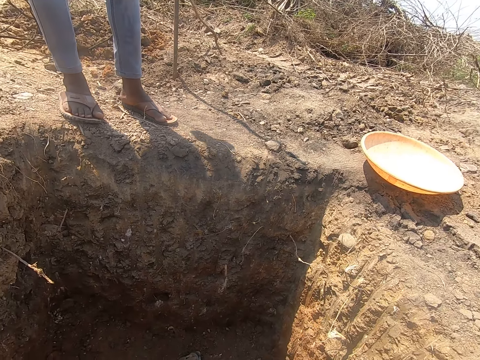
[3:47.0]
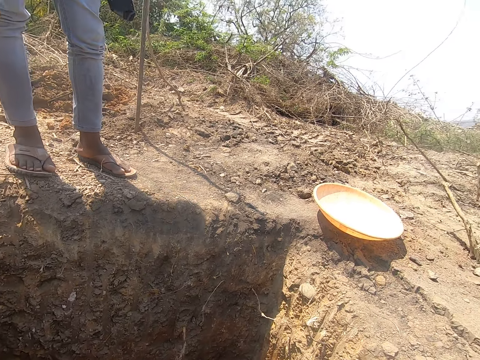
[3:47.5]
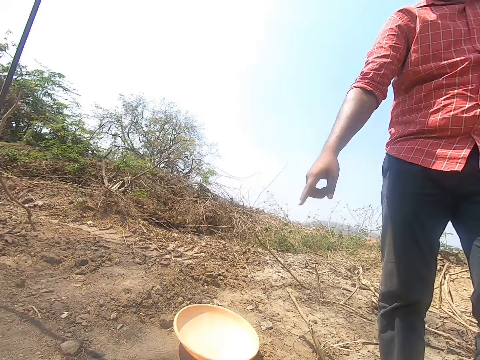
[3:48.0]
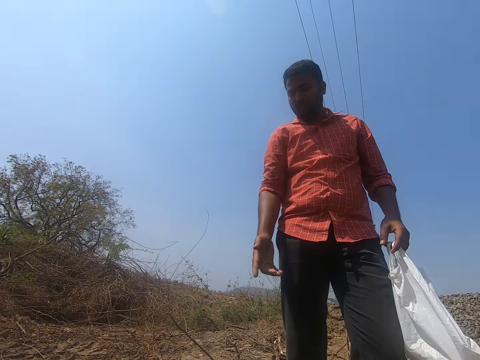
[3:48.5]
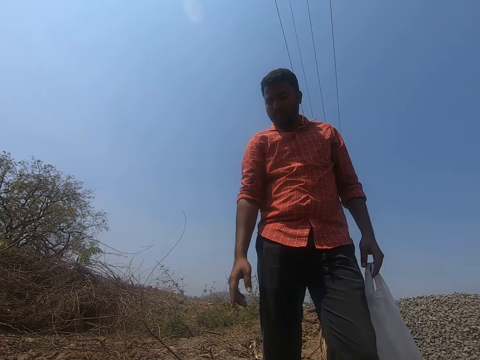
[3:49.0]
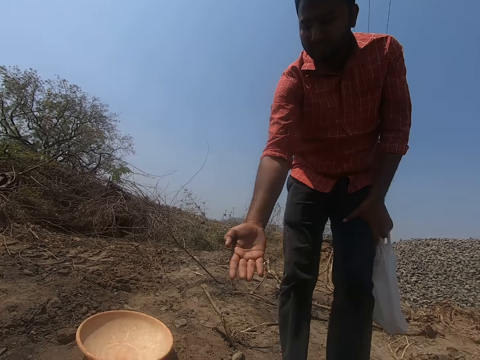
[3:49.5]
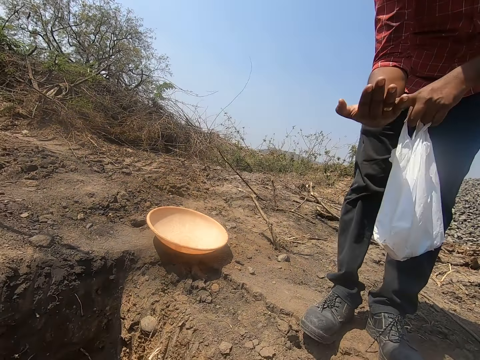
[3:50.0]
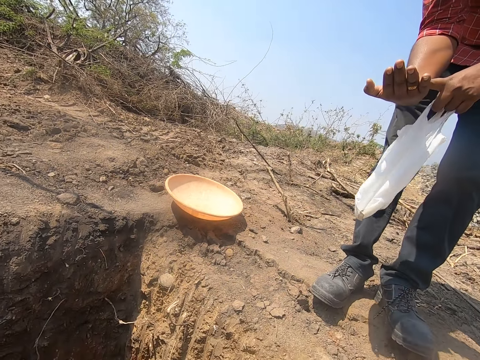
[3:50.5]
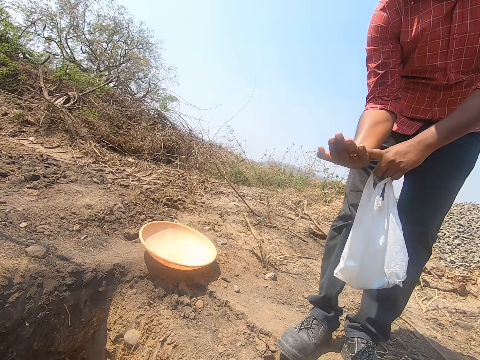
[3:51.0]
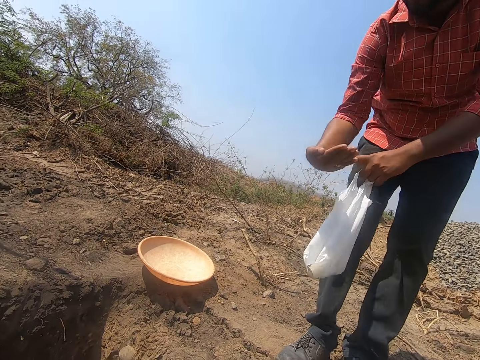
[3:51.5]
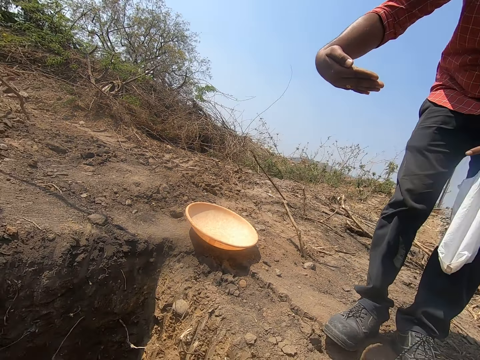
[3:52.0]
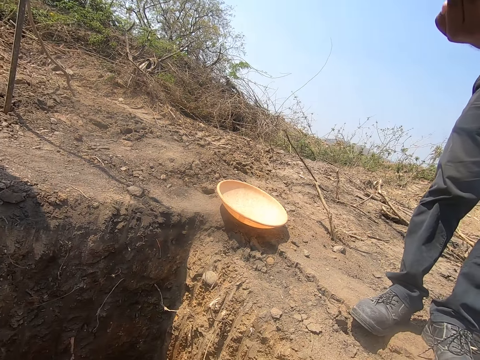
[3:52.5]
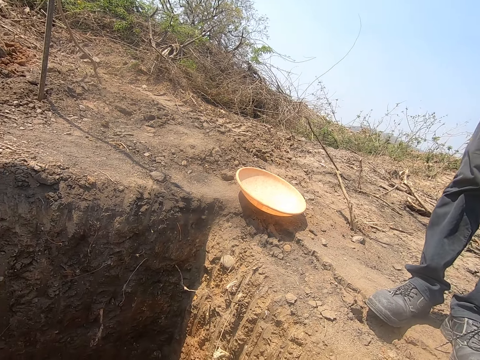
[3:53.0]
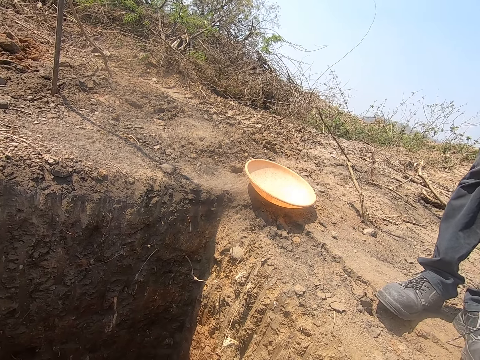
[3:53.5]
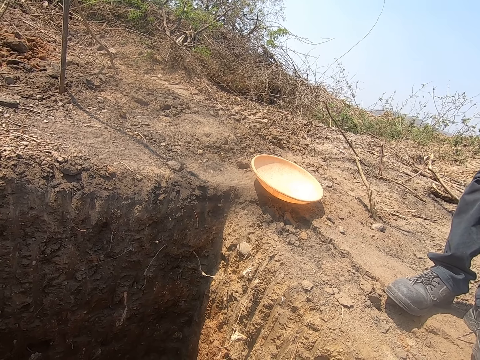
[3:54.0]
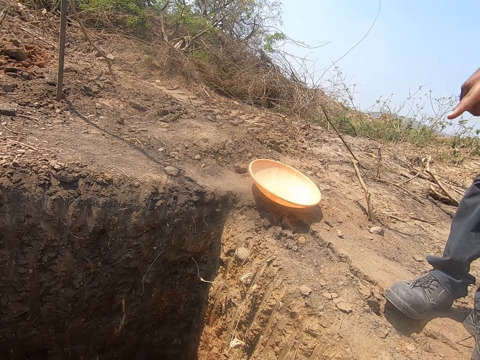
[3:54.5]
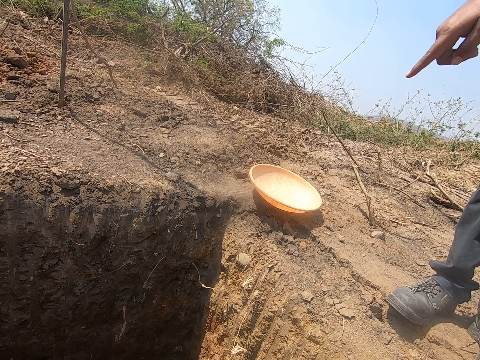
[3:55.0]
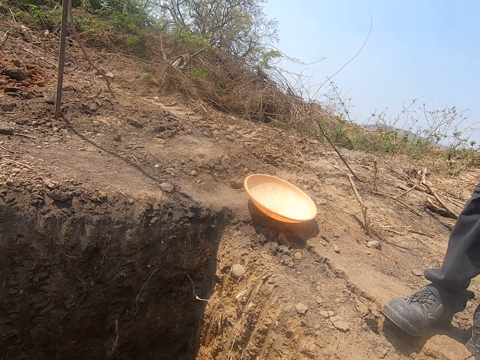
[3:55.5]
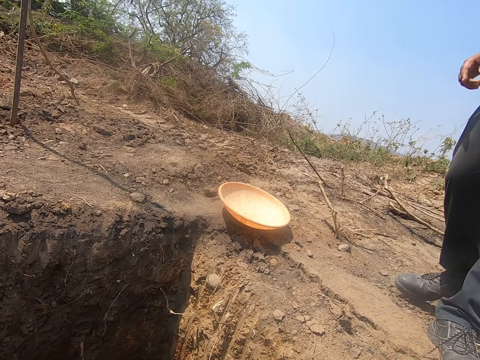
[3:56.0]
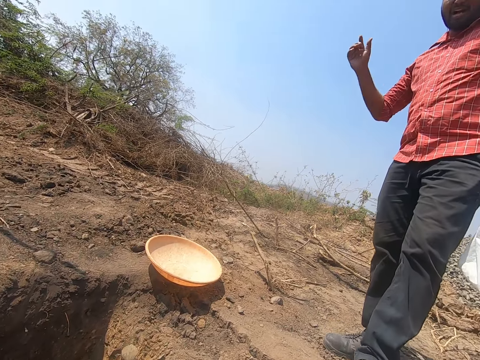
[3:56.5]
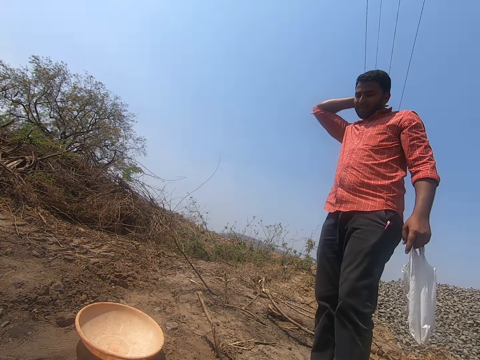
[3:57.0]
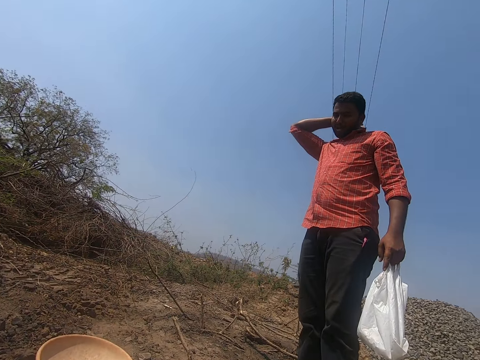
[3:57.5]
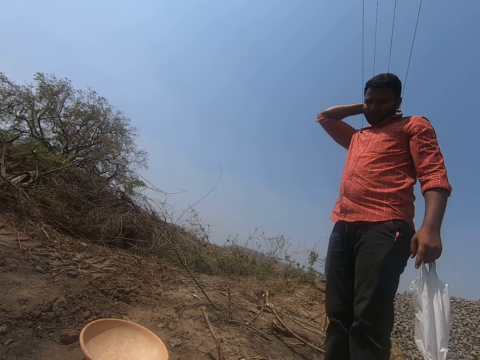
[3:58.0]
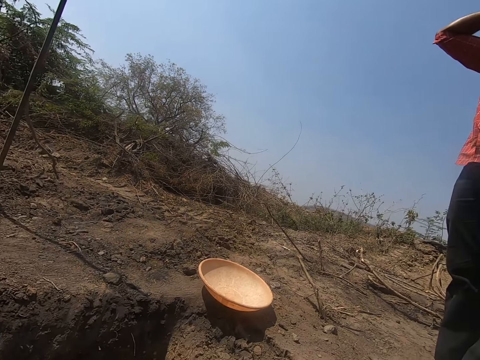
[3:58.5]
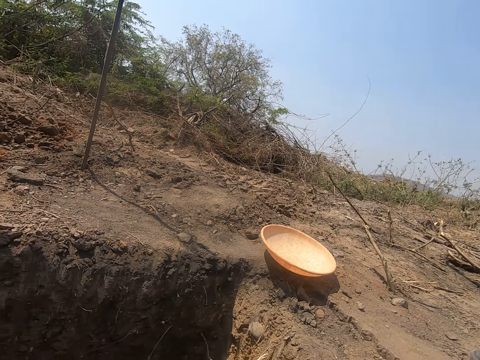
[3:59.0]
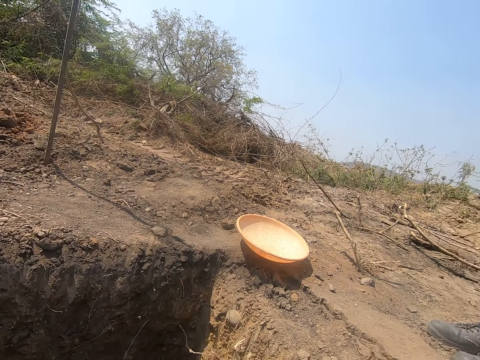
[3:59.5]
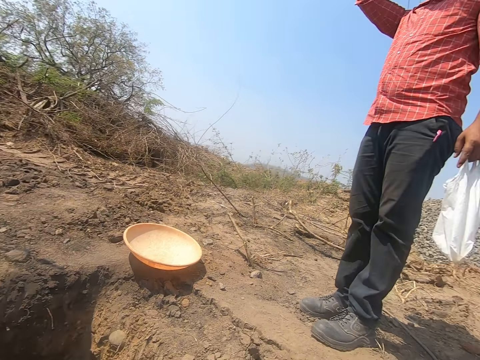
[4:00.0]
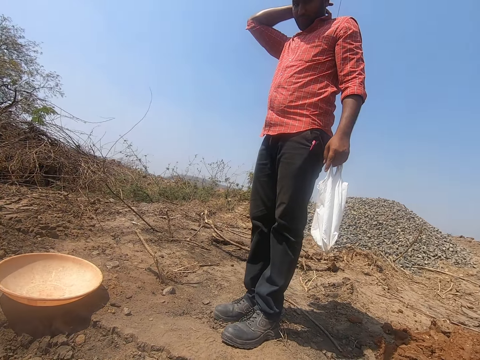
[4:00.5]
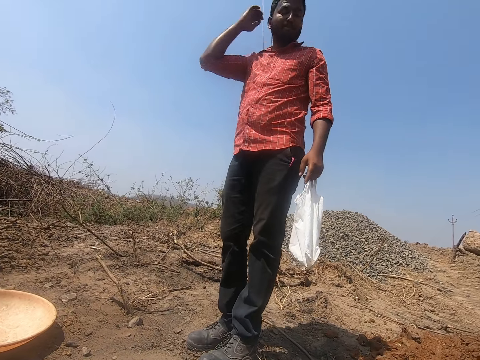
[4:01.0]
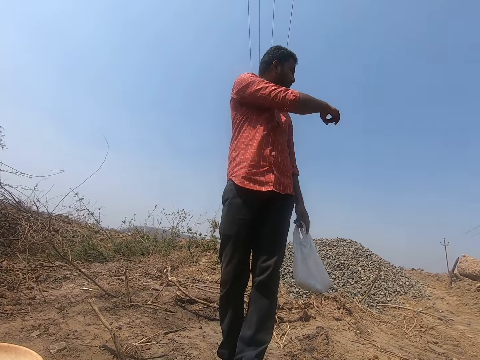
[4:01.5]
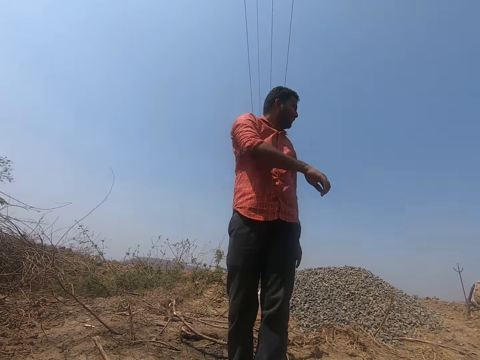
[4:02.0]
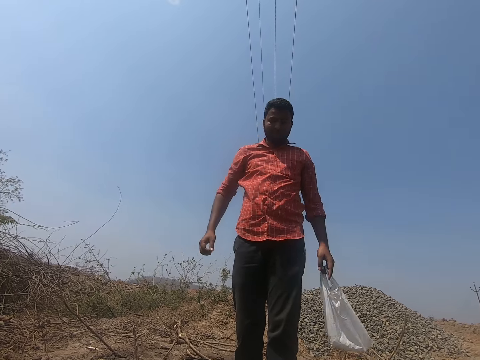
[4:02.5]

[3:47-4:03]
The man gesticulates with his hands. The camera wearer looks around. They look around again.

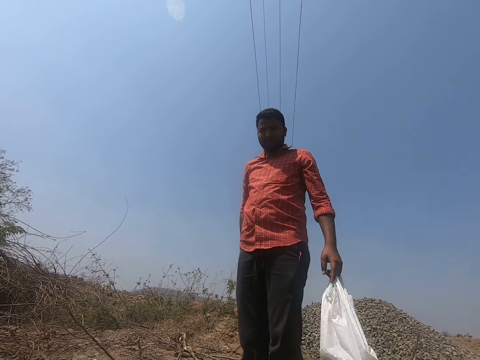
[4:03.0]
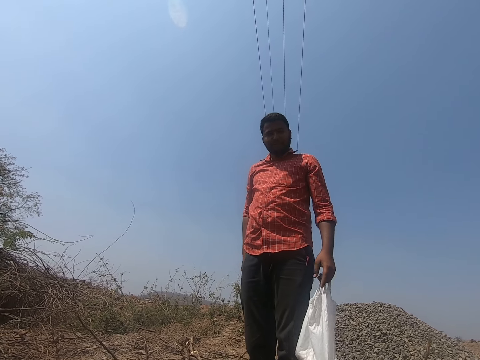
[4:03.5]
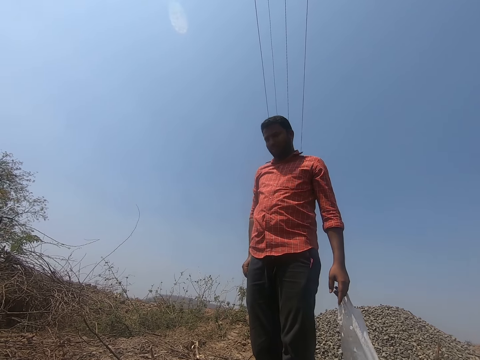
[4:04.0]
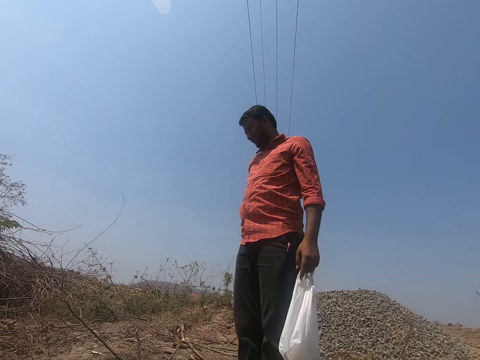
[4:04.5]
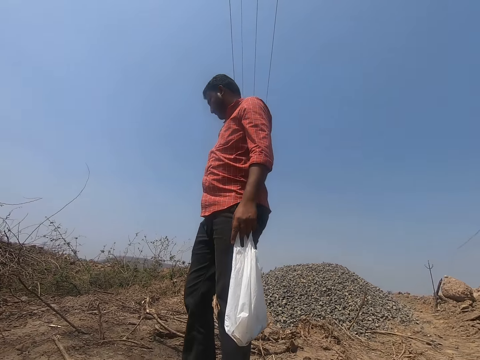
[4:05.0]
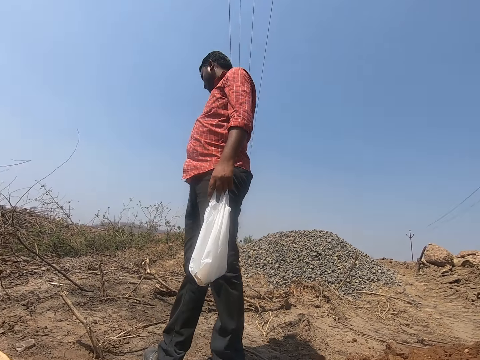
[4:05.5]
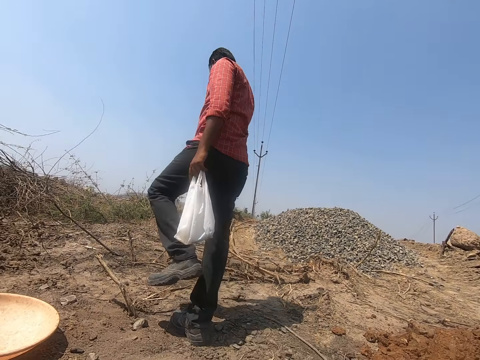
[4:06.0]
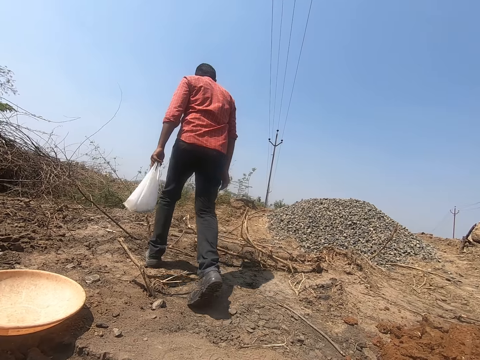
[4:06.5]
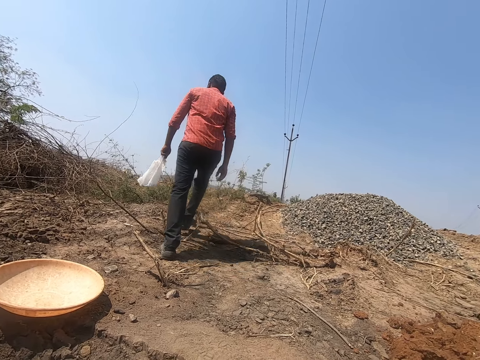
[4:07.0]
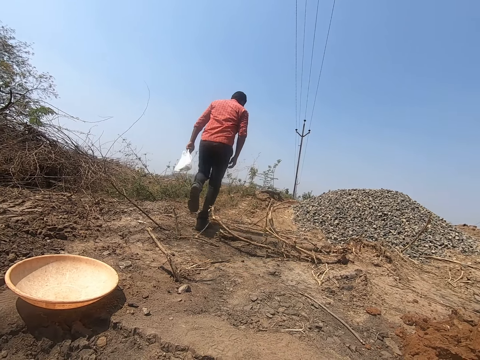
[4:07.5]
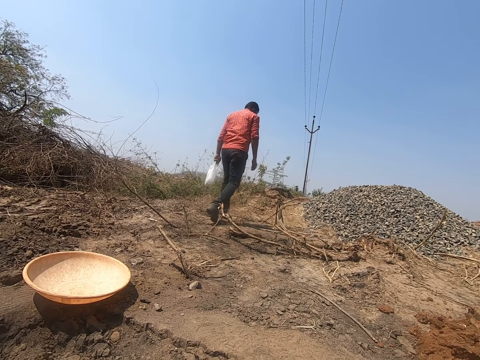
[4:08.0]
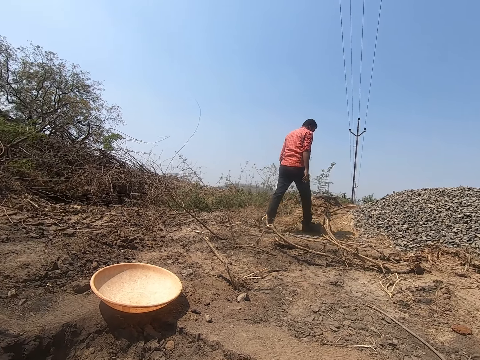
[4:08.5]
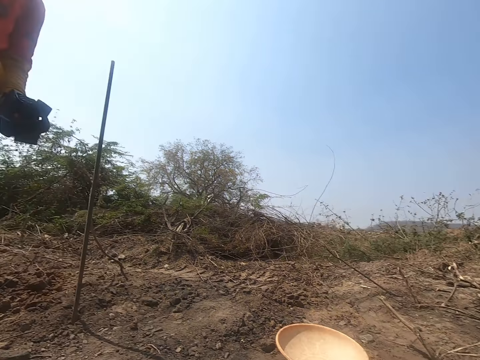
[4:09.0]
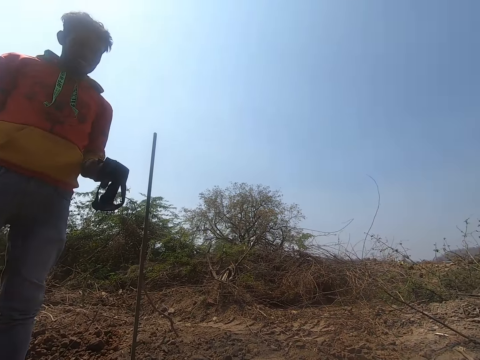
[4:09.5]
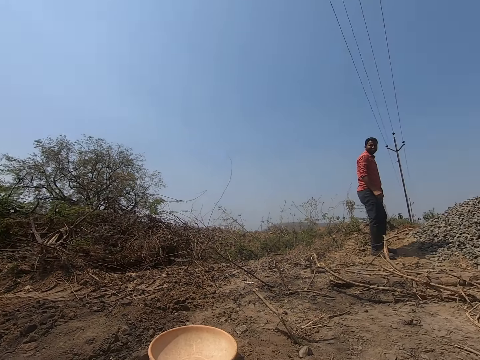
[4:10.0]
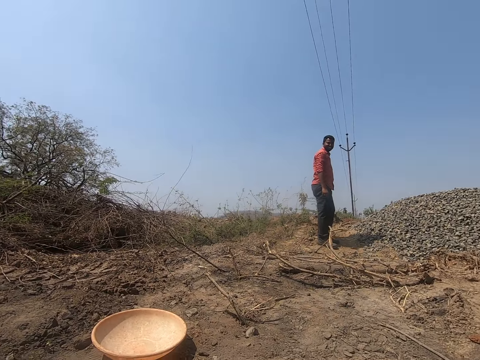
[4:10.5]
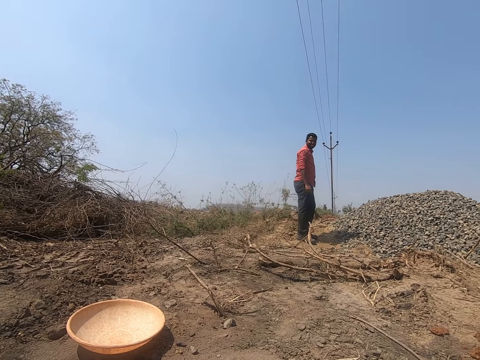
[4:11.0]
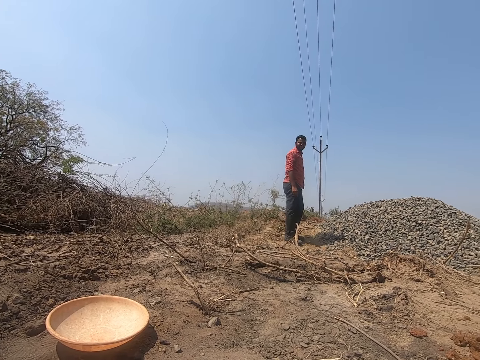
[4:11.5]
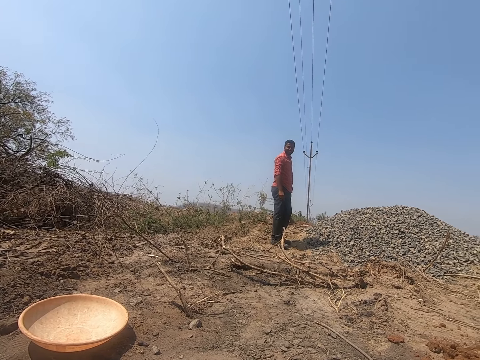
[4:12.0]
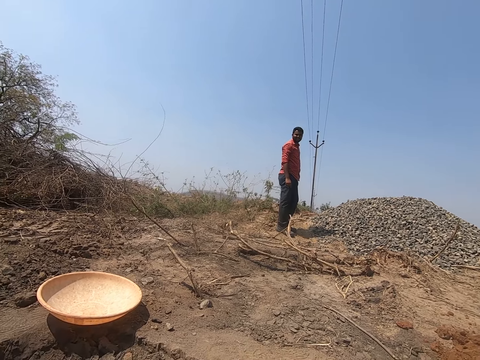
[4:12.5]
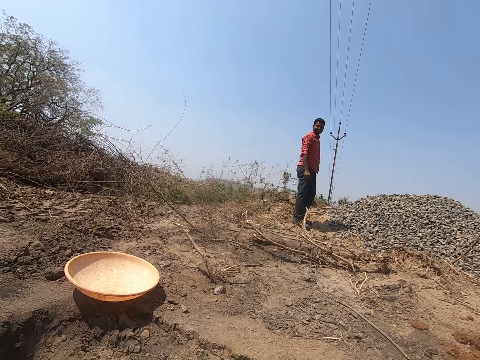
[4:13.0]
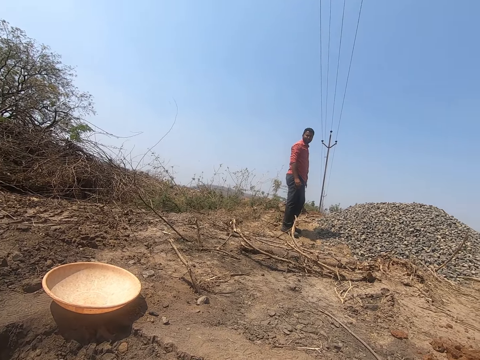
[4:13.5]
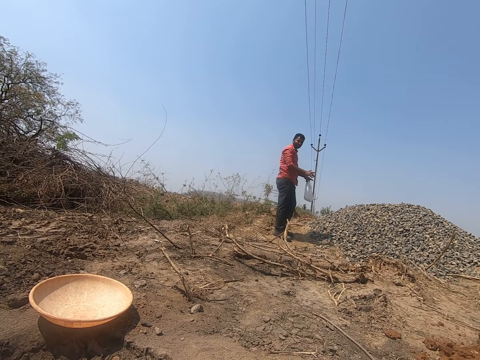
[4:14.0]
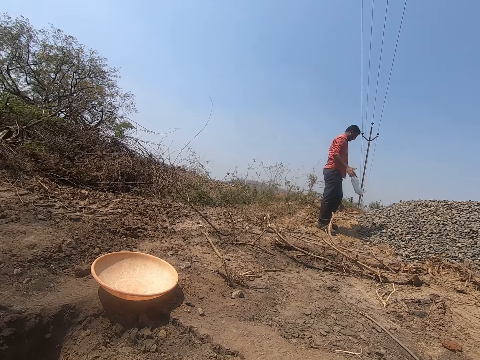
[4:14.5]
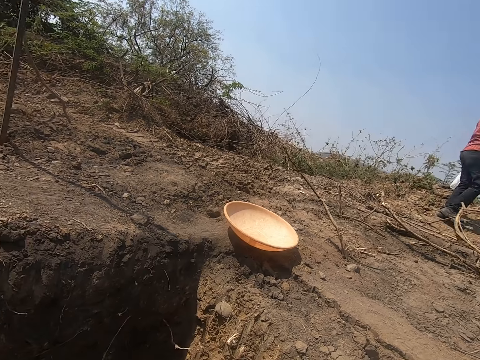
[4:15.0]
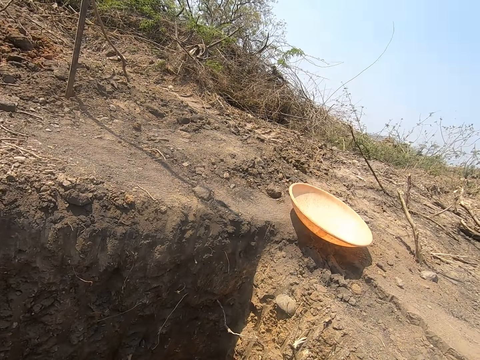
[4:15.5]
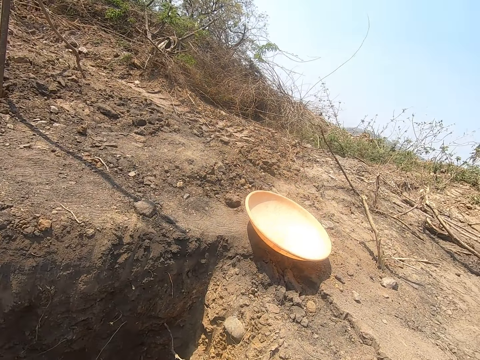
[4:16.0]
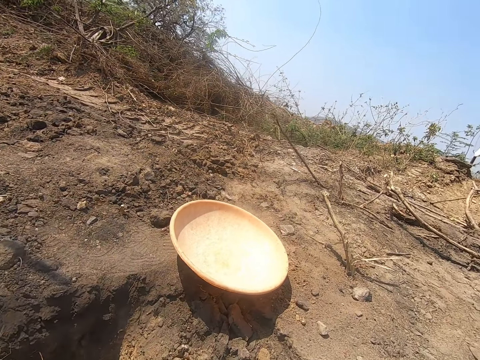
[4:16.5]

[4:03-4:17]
The camera wearer looks around. They look around again.
